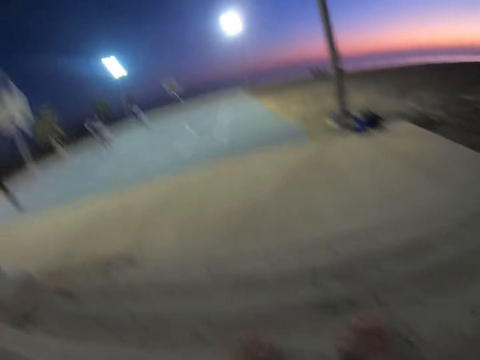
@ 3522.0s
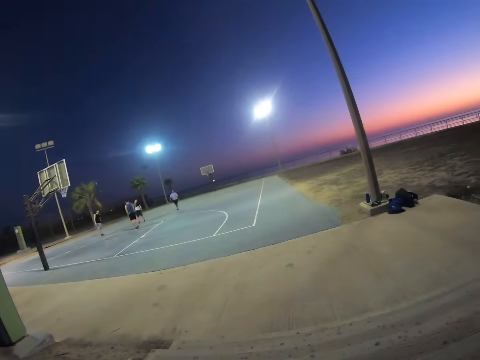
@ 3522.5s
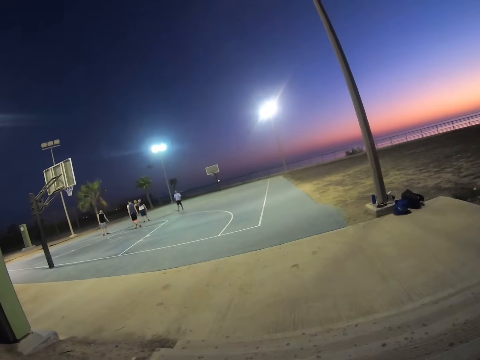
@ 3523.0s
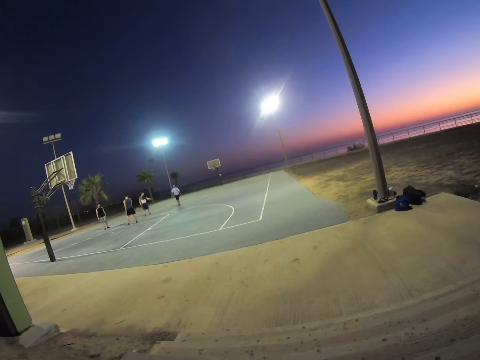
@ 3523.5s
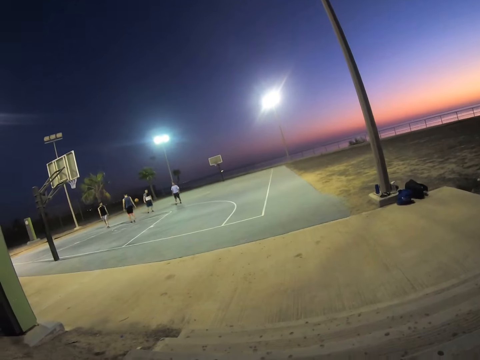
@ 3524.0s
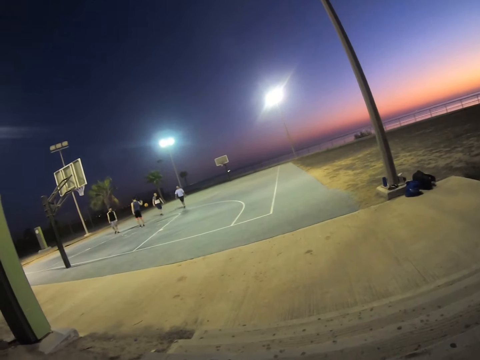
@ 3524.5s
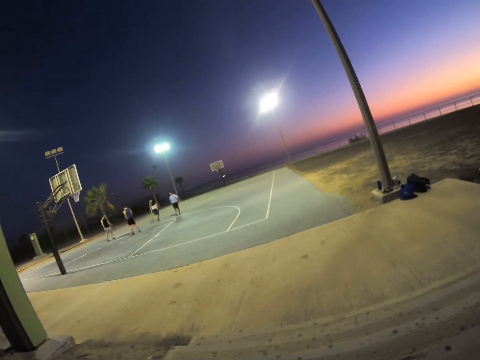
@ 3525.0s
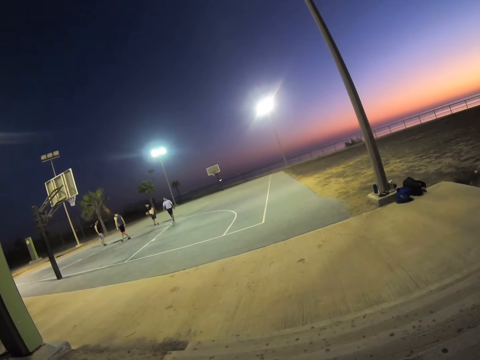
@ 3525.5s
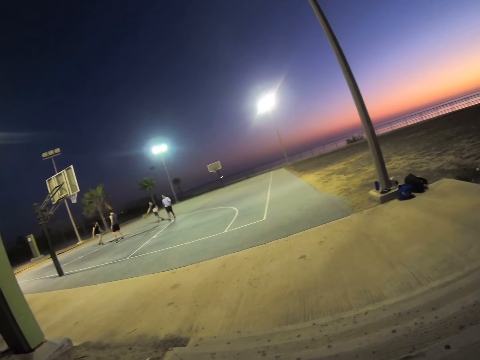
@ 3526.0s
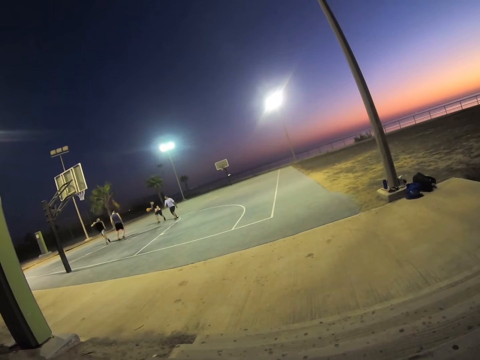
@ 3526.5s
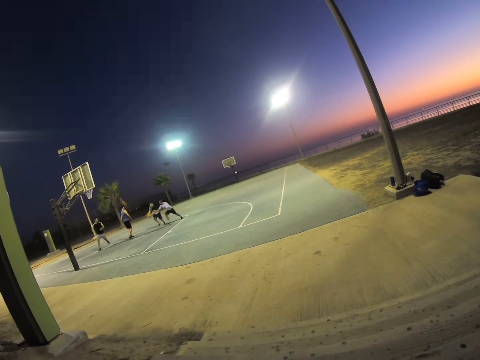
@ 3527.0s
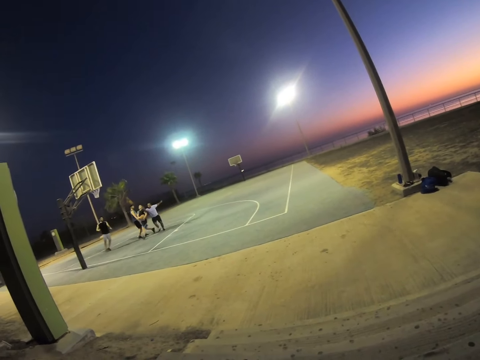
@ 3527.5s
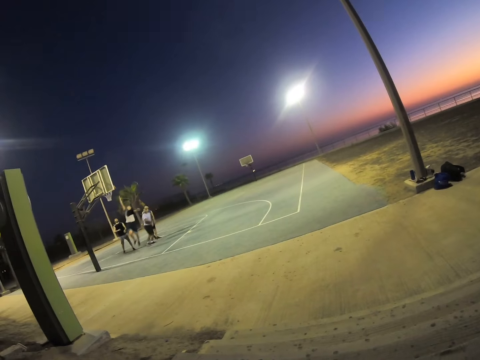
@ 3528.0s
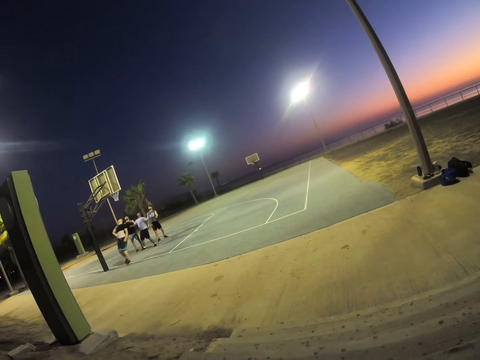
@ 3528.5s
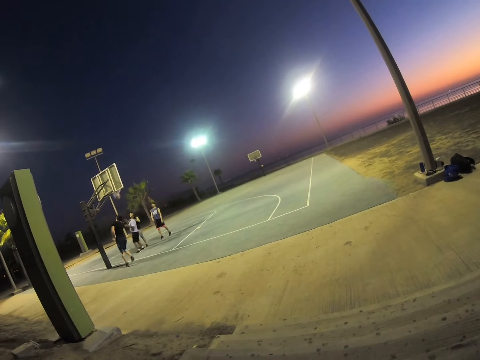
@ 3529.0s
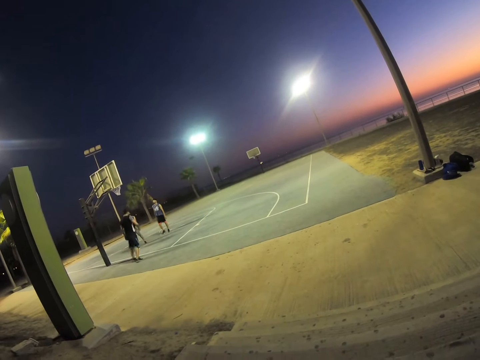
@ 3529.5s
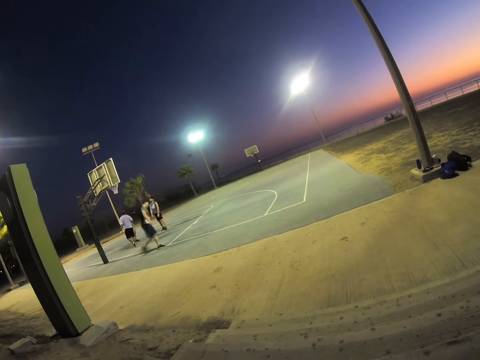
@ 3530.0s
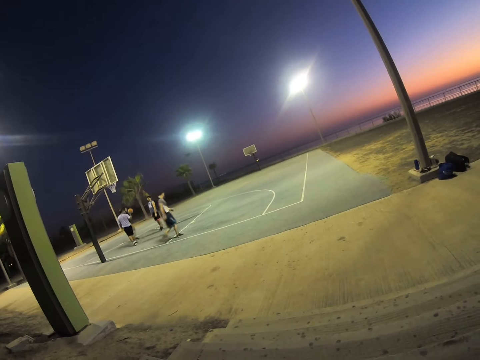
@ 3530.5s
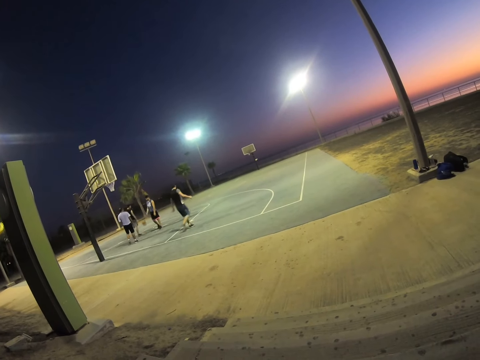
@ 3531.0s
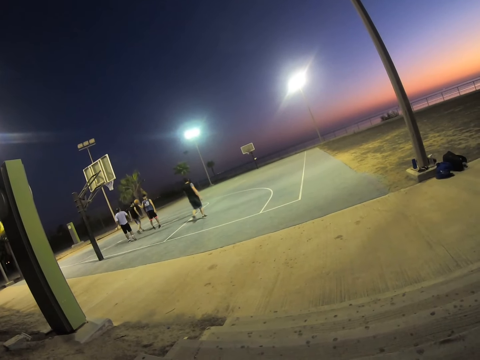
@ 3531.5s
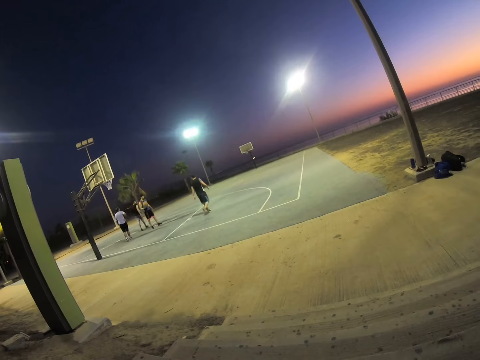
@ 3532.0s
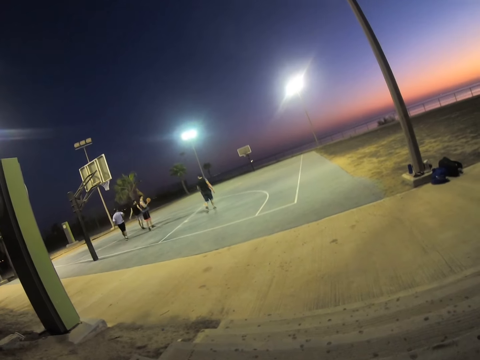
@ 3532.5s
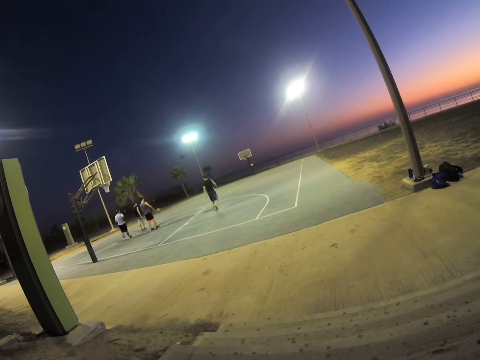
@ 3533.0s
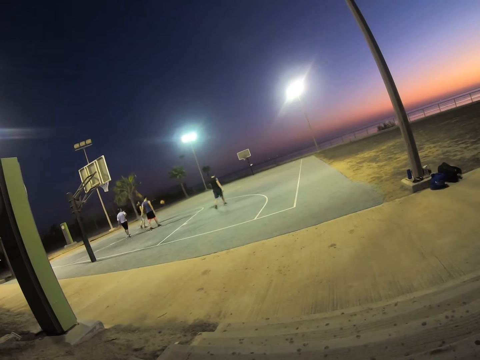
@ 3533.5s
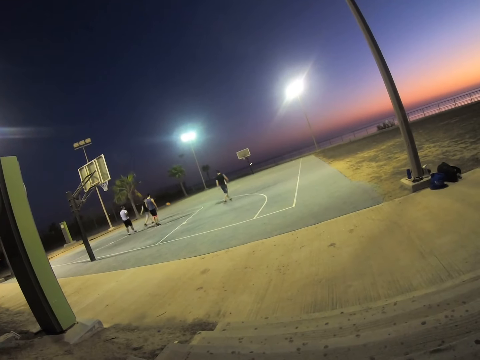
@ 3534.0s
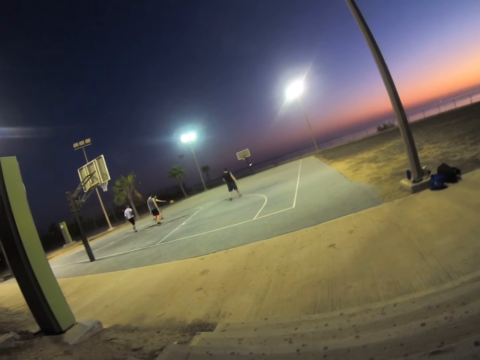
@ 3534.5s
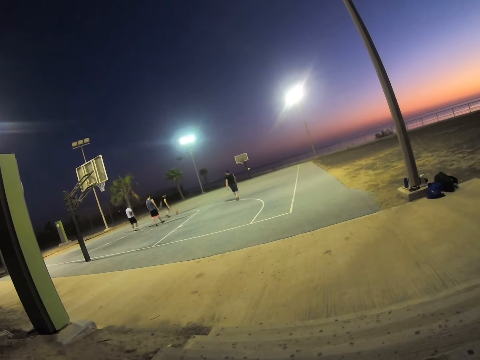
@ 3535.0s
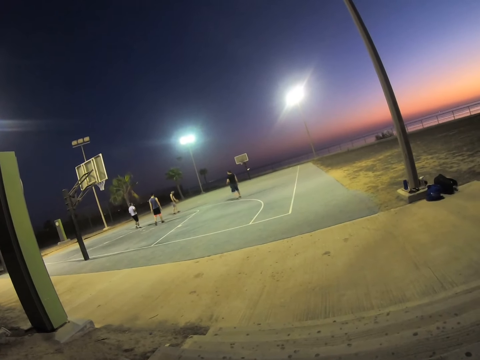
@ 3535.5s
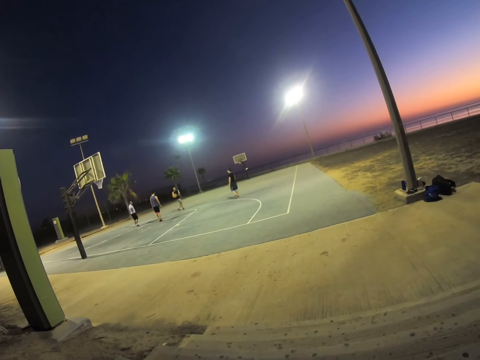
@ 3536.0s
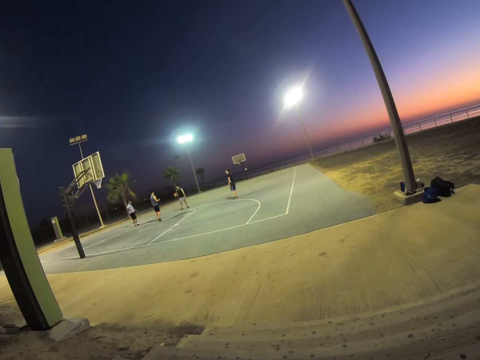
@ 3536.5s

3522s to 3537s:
The camera wearer looks around. They watch persons playing basketball. A man walks around.

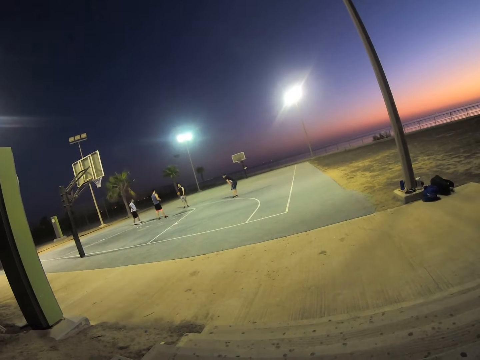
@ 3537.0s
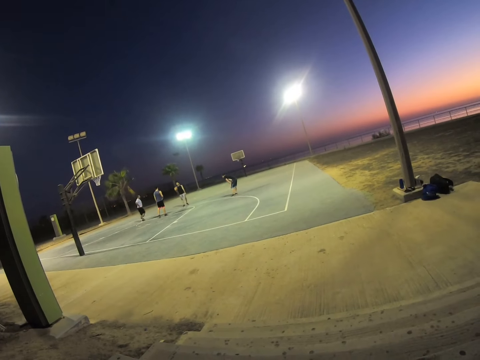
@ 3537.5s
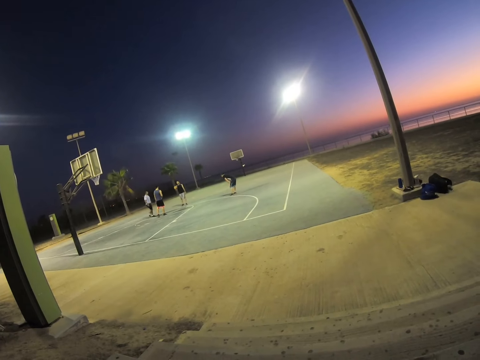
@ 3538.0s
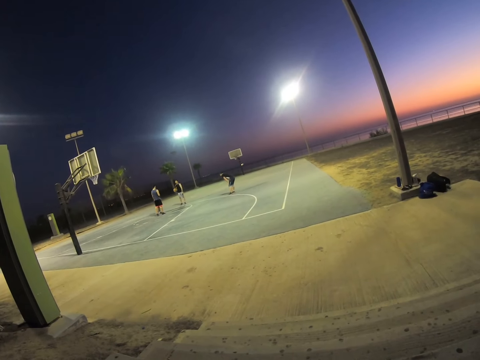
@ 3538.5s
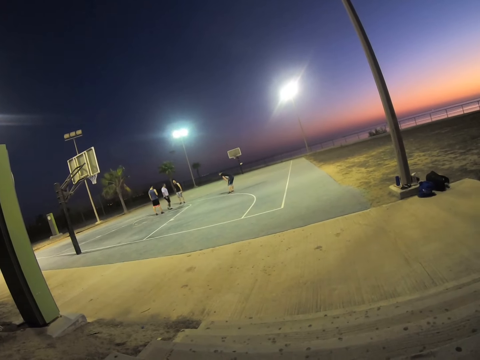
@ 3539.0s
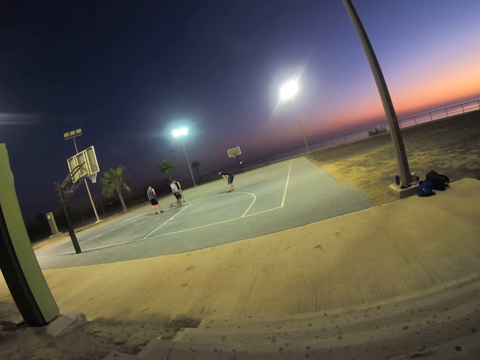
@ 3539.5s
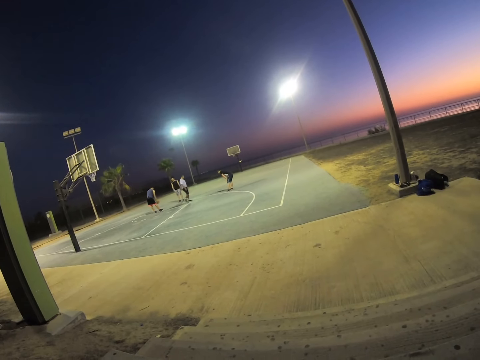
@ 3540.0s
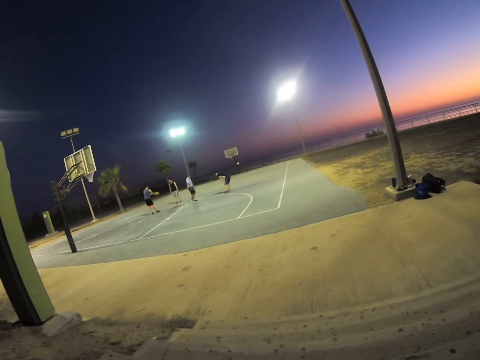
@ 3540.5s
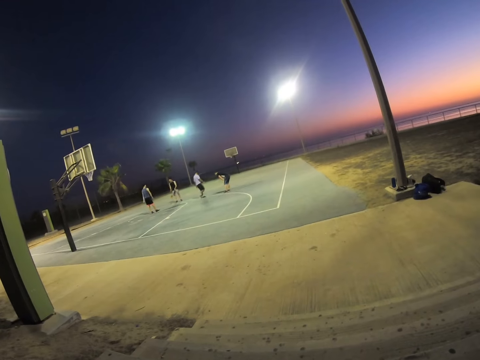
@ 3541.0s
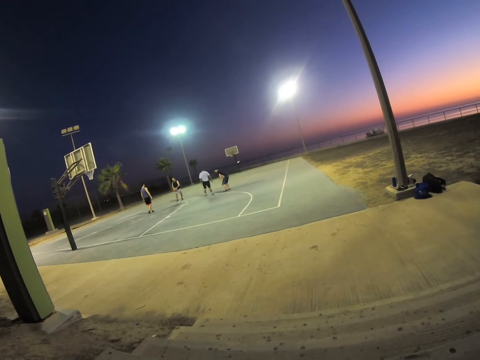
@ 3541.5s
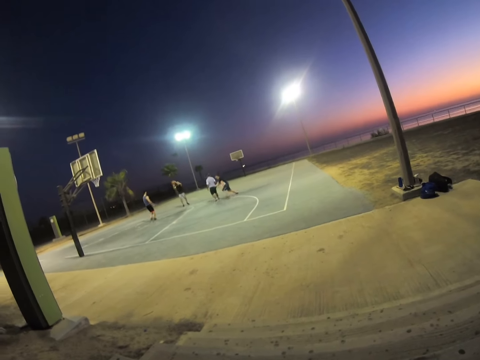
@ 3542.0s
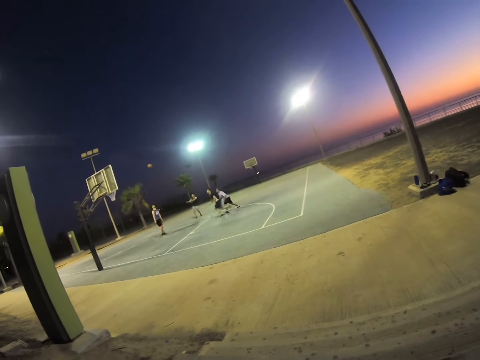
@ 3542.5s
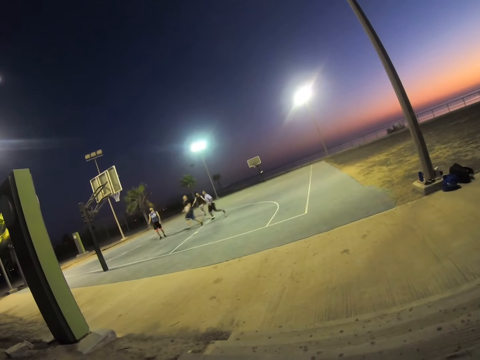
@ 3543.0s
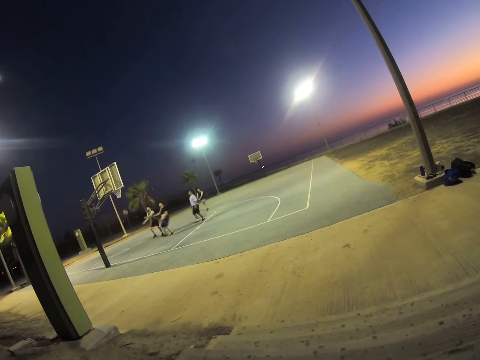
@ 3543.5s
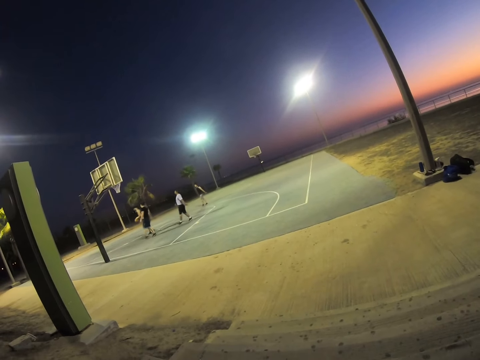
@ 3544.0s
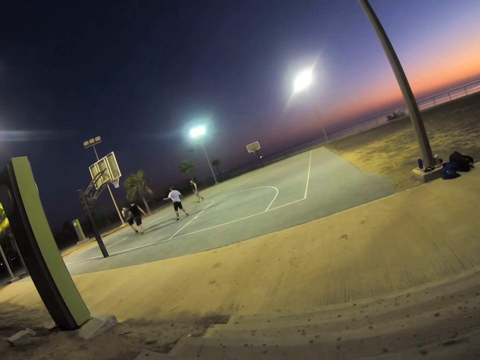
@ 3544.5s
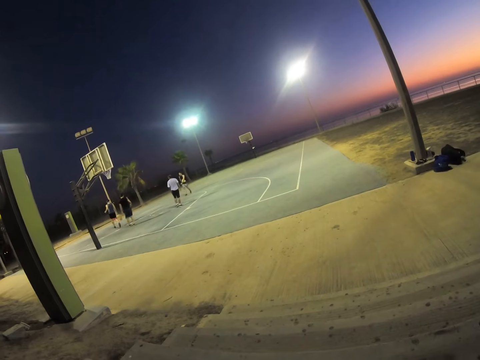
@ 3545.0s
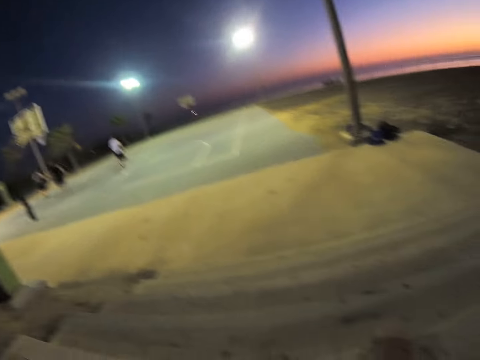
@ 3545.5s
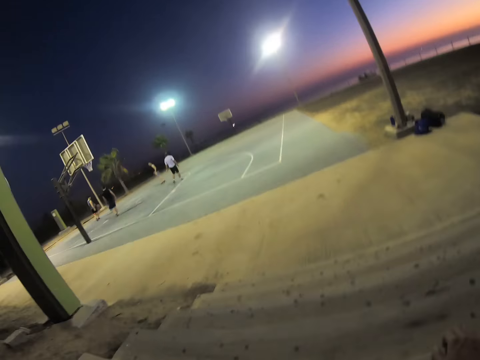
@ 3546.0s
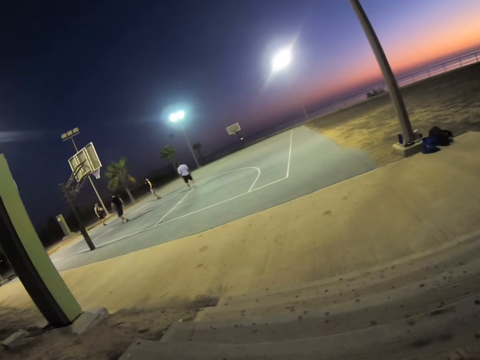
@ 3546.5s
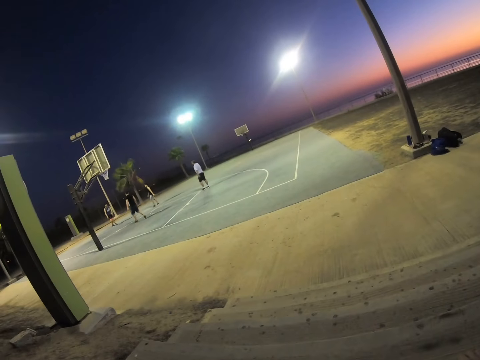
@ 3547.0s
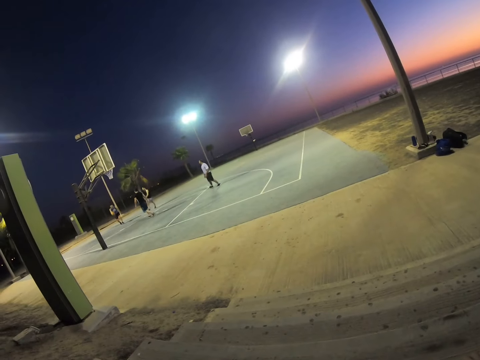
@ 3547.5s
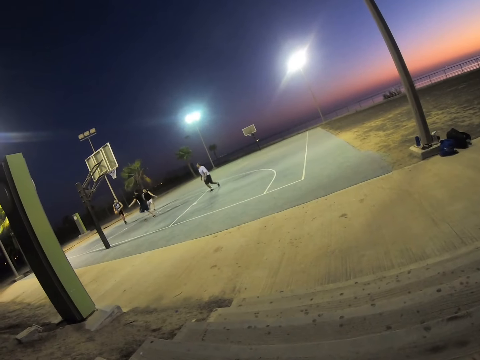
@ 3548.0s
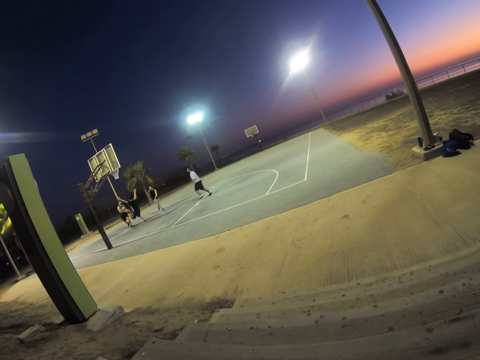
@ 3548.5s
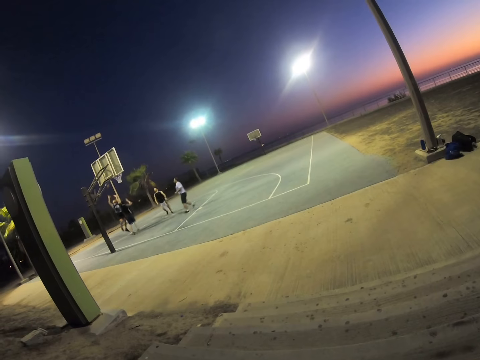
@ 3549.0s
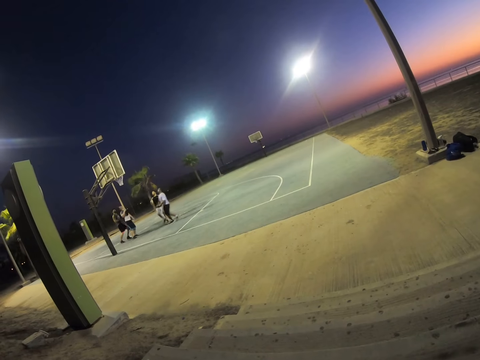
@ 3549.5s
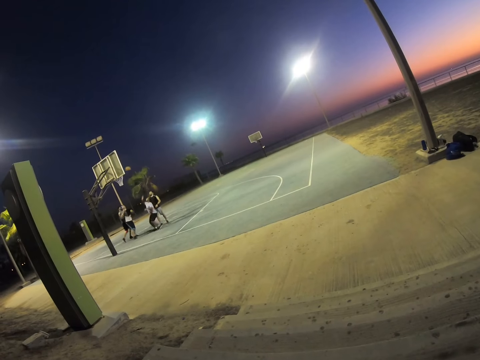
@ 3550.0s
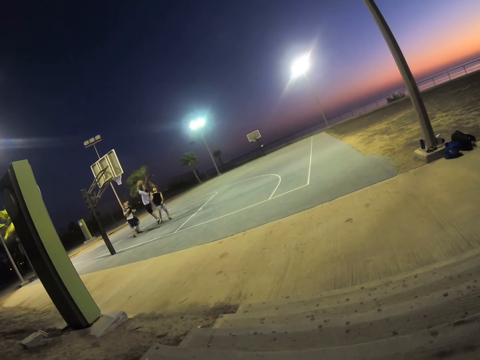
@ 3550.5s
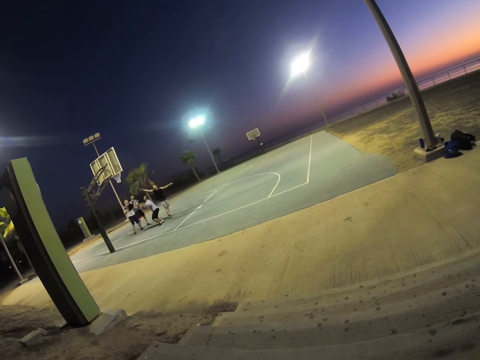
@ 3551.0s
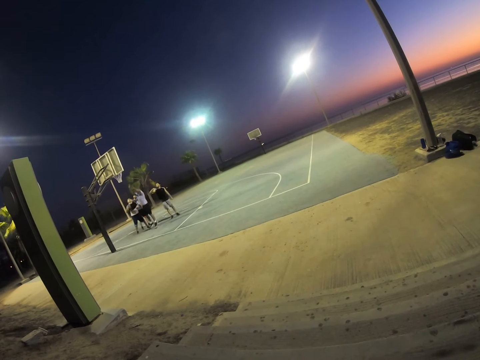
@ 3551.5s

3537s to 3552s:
Persons play basketball in the field.
